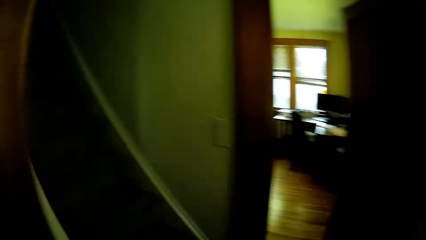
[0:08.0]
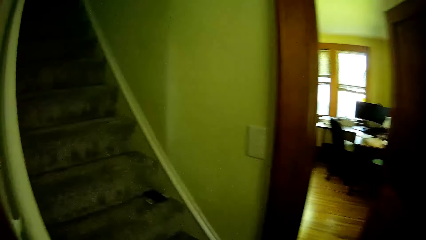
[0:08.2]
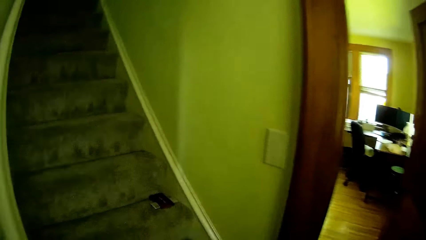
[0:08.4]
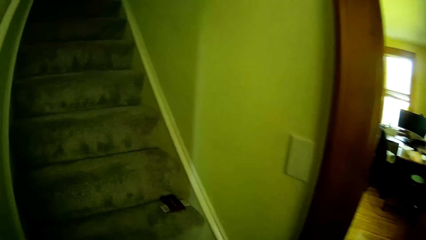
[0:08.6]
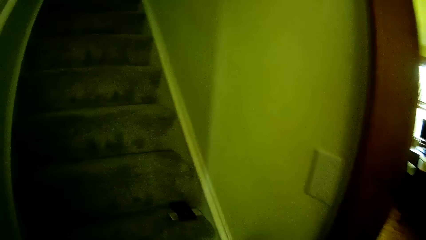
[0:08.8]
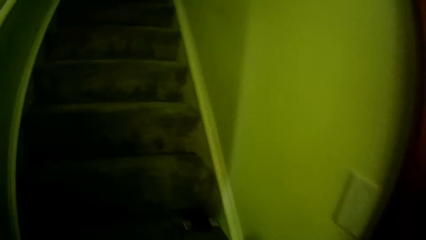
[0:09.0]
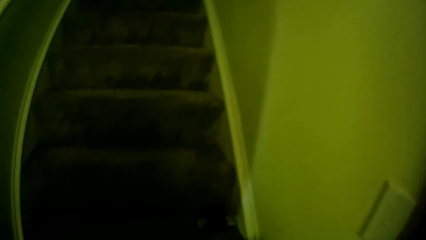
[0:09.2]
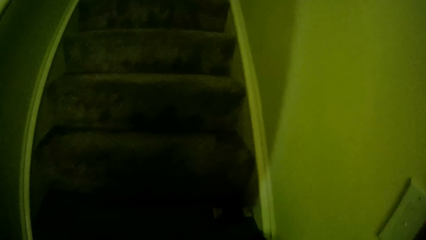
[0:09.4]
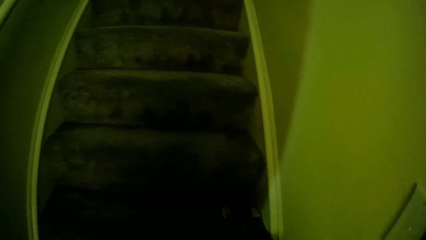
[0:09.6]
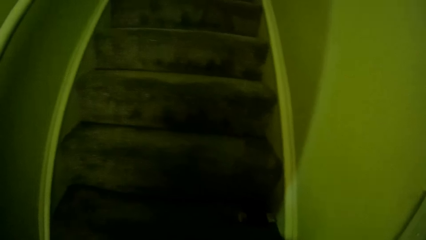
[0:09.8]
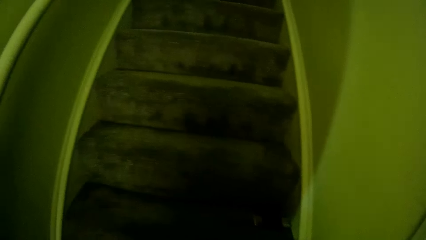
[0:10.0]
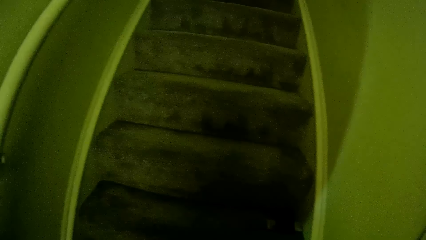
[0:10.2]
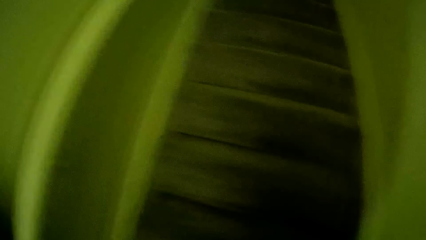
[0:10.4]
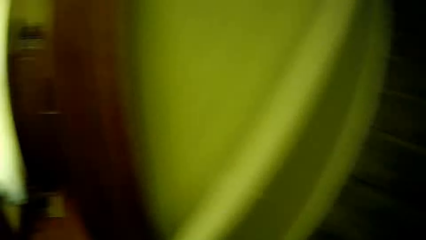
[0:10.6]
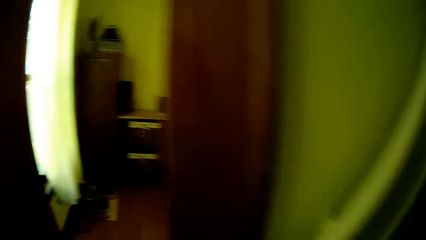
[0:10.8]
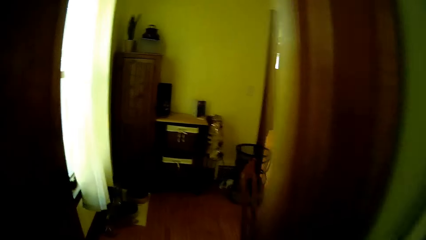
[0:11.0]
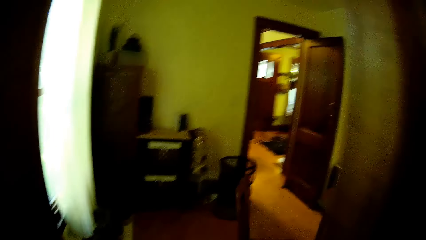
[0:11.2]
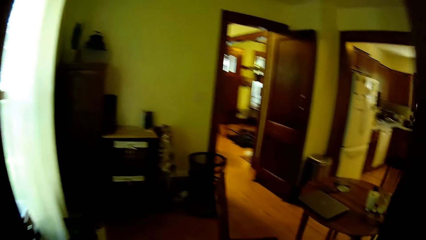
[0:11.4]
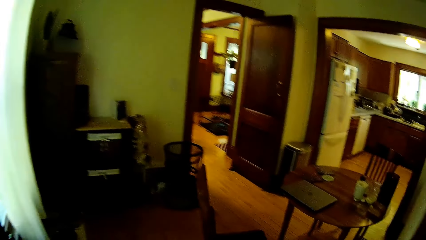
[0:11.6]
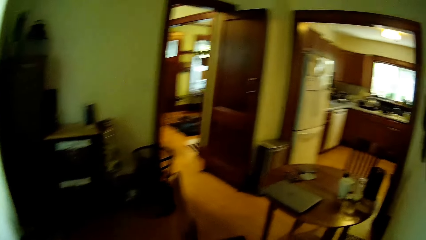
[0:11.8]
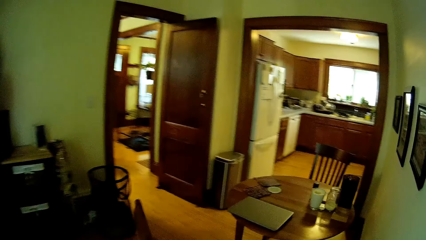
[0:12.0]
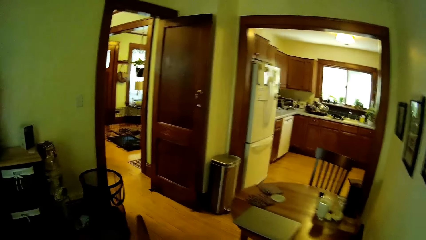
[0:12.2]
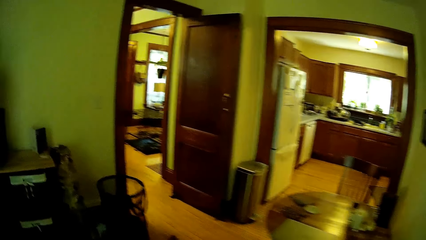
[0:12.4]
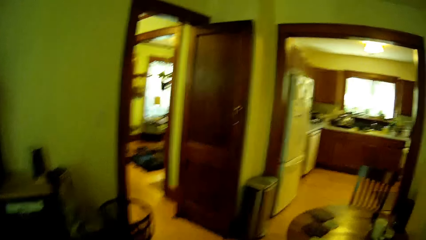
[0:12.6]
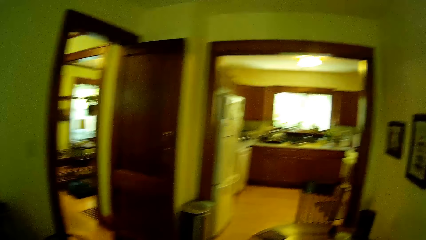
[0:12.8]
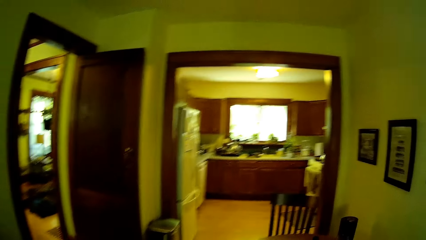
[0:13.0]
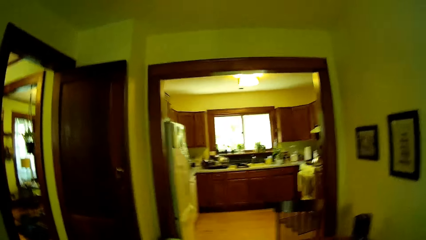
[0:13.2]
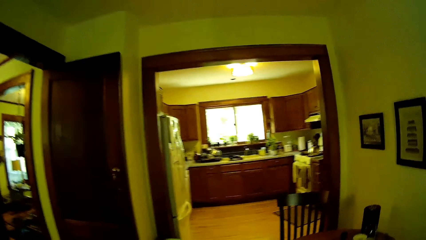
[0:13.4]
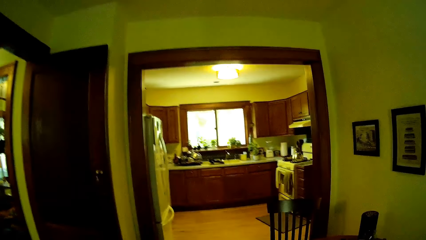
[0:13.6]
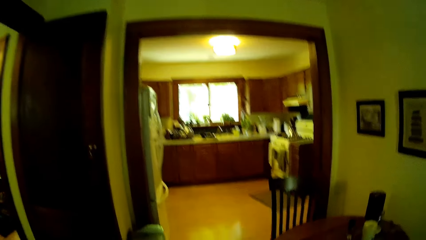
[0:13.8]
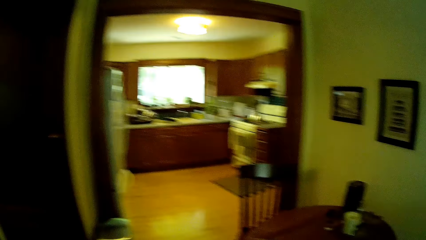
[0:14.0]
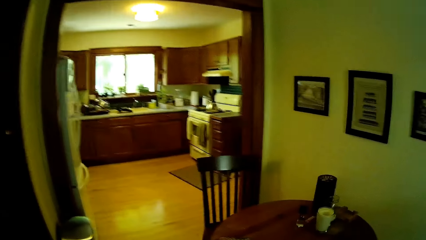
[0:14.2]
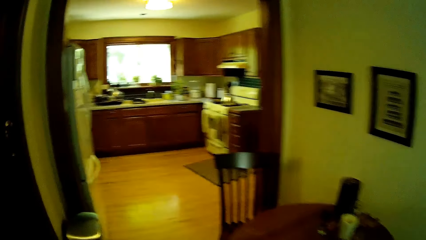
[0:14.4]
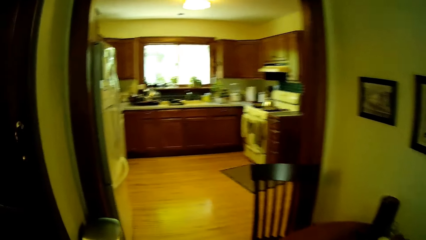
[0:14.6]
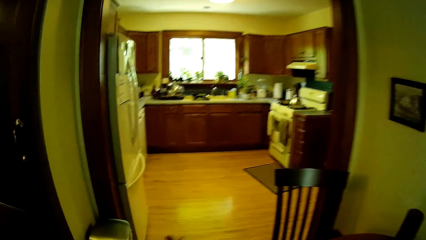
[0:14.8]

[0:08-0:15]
The camera wearer picked an item on the stair with his right hand.

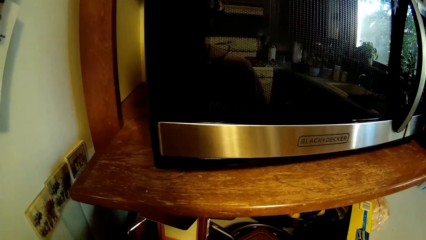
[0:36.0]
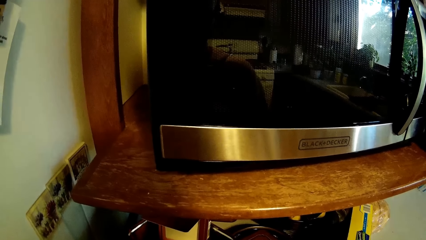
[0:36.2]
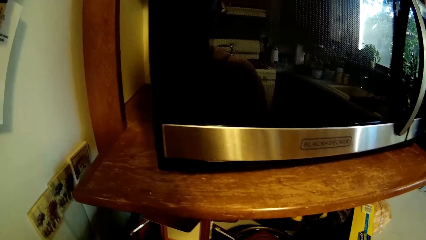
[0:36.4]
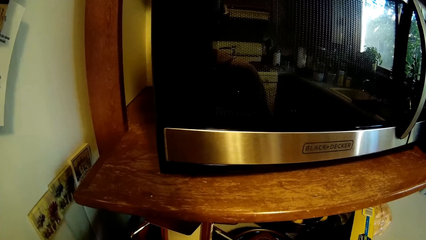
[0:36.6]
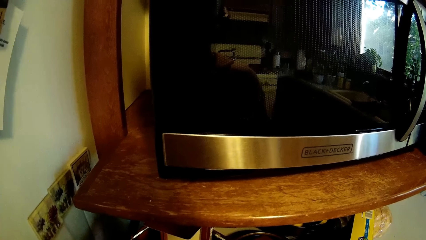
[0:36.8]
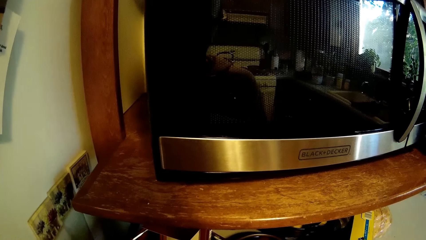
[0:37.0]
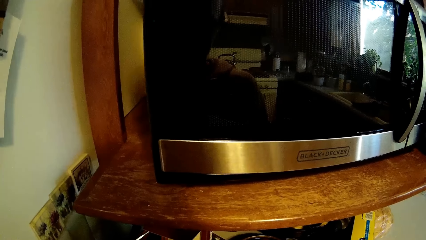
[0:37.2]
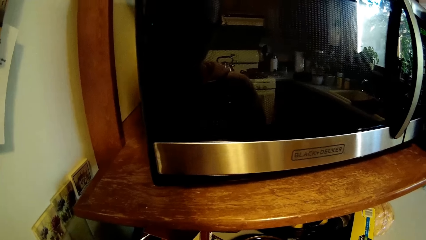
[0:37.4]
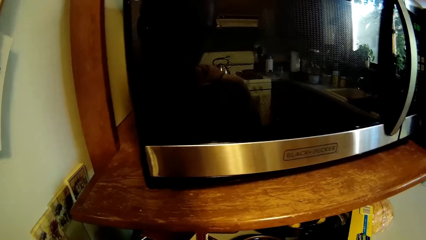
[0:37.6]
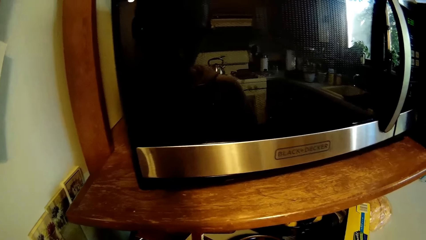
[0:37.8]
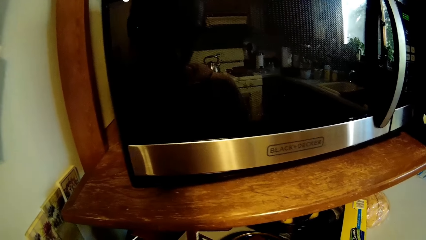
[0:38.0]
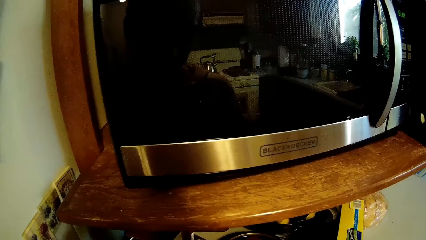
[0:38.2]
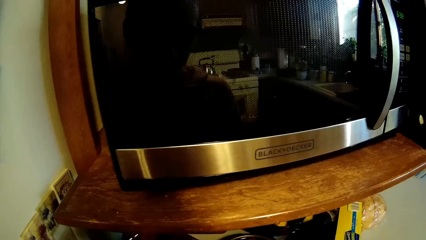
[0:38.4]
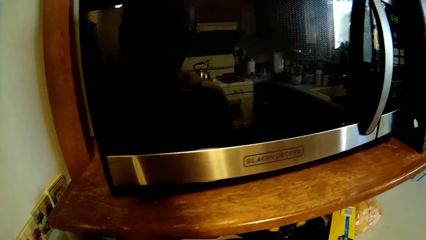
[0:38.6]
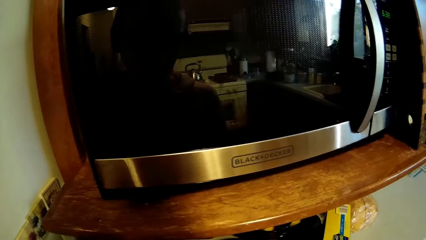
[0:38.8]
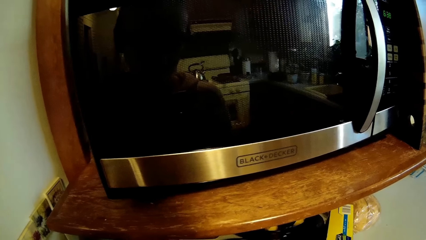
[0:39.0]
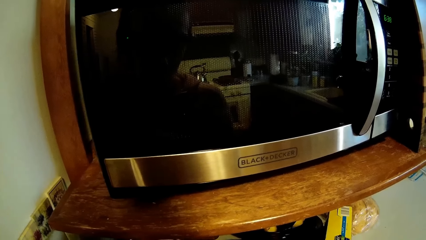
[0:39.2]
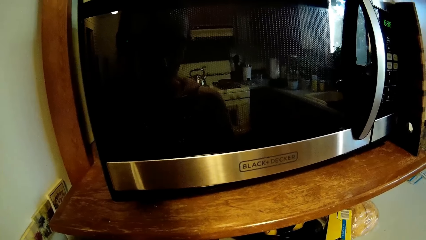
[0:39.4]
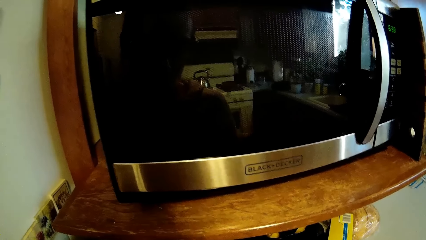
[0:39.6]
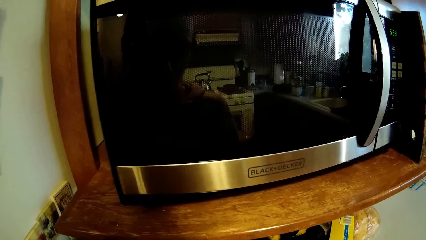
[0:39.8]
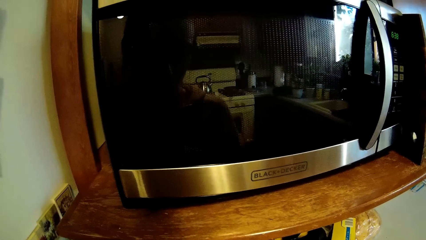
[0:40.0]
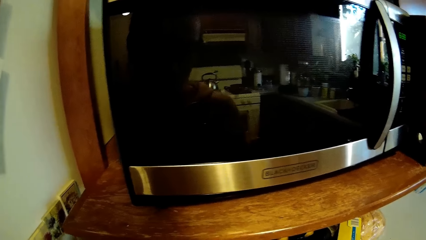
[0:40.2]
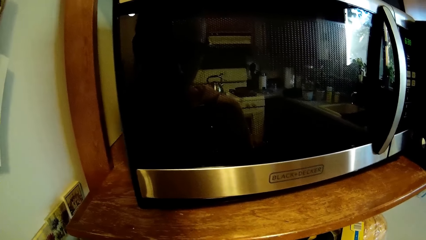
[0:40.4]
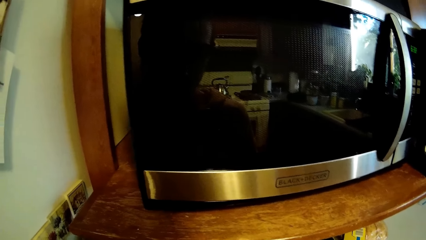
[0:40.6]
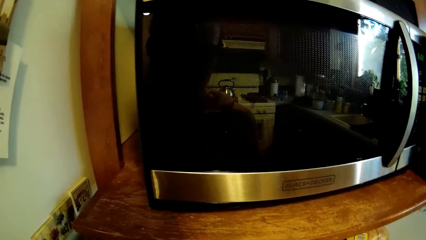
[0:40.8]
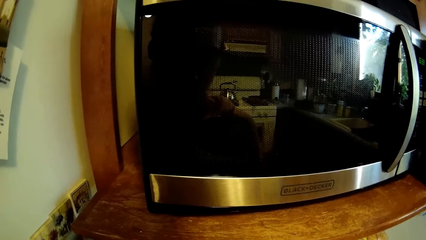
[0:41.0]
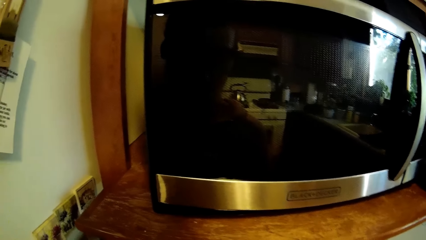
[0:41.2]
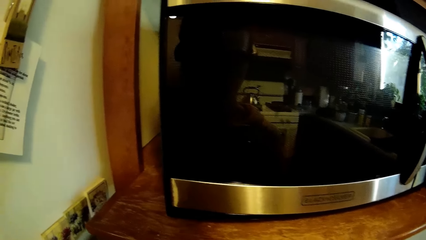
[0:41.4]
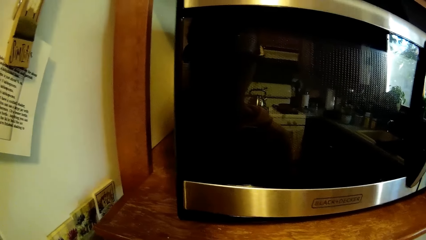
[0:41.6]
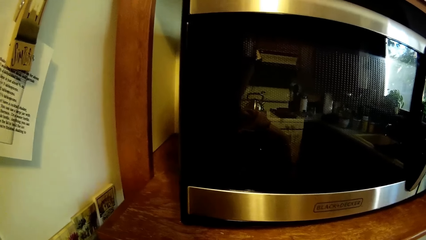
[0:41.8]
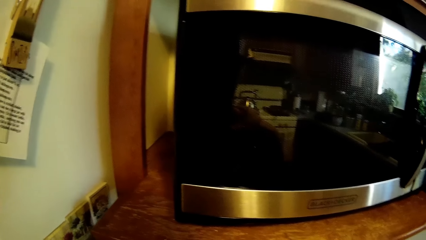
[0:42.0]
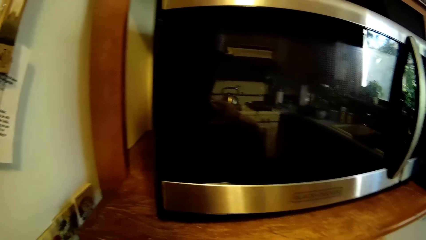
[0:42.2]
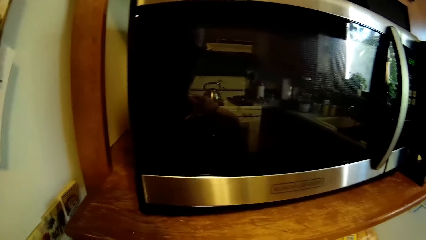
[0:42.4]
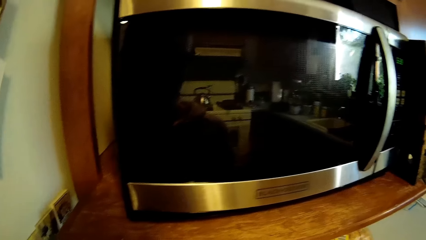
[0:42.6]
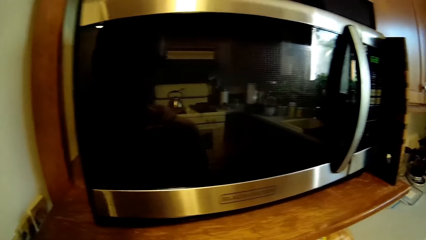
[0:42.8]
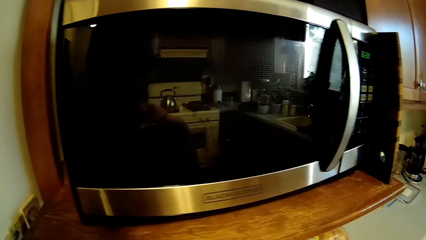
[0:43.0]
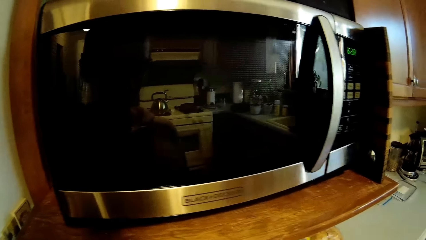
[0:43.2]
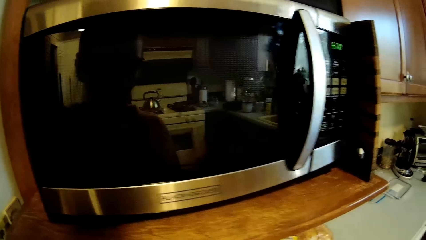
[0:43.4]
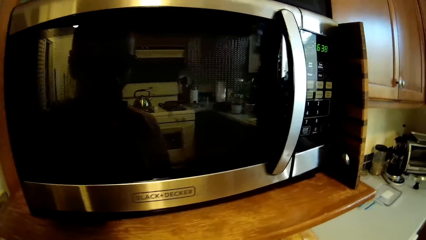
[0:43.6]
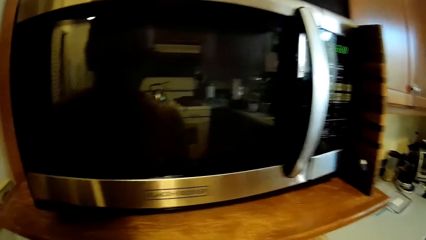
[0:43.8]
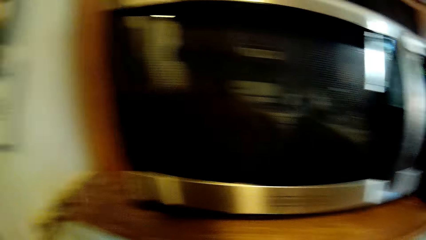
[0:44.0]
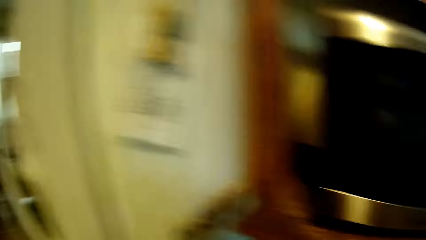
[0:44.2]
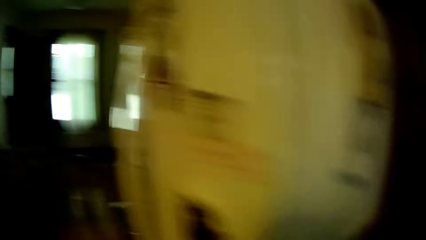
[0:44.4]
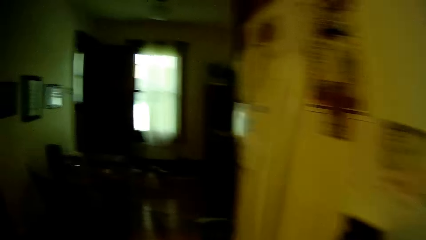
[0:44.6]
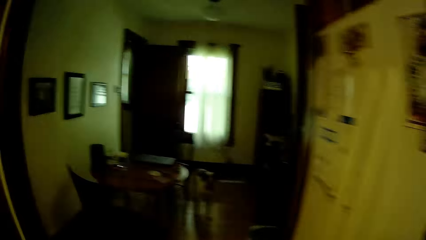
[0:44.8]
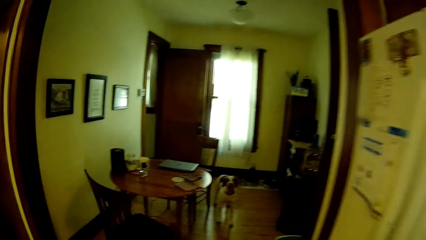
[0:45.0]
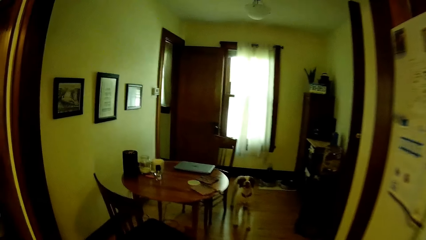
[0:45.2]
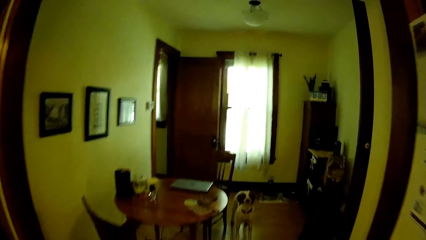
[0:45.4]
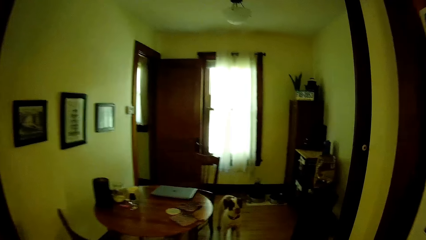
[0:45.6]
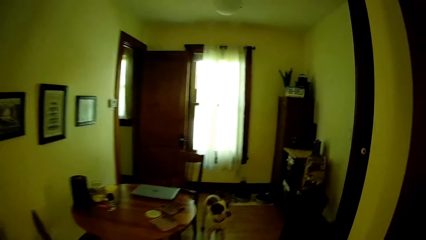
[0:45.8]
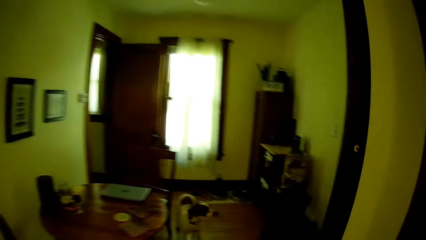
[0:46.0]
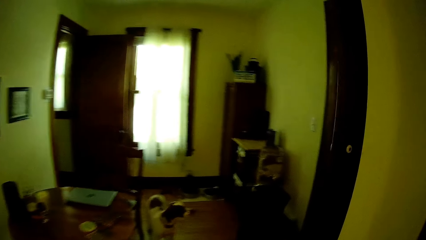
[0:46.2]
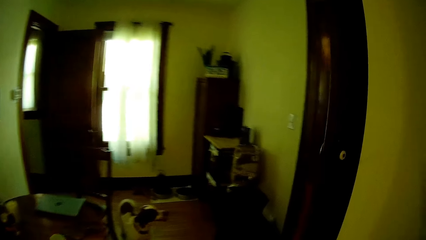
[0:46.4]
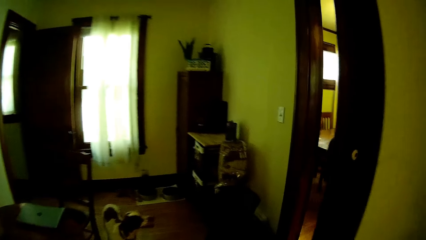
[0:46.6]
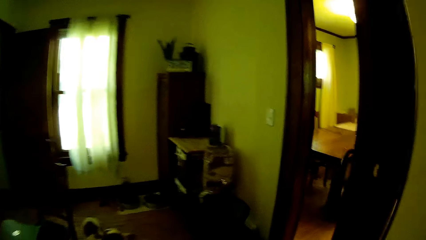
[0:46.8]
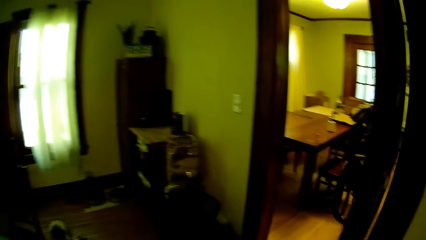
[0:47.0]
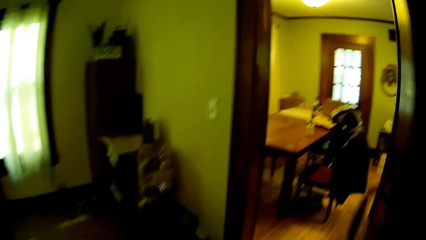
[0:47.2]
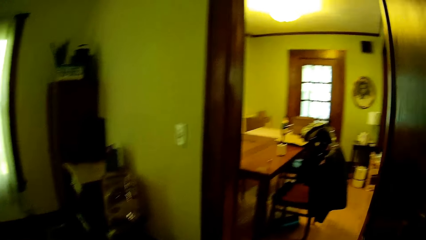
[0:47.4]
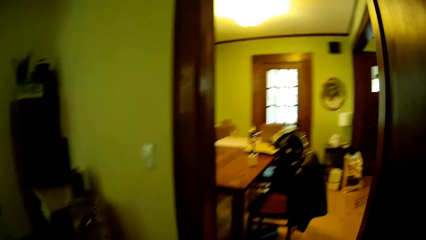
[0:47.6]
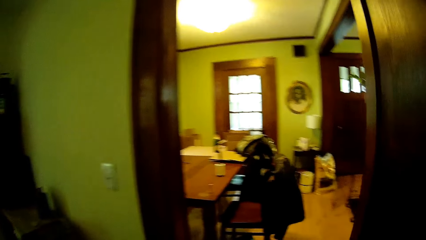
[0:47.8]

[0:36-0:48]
The camera wearer looks around. They walk from the kitchen to the dining room.
